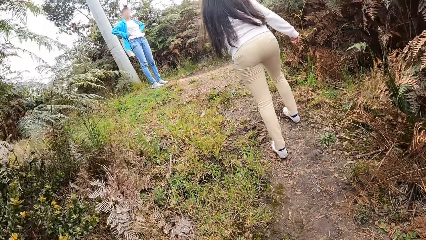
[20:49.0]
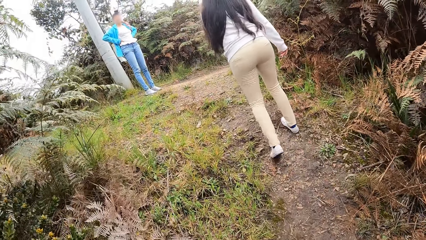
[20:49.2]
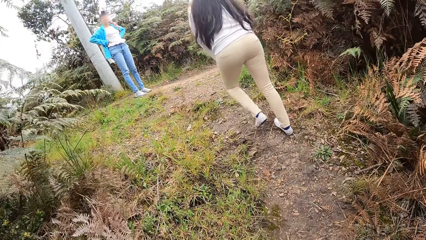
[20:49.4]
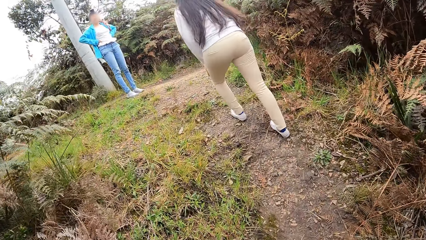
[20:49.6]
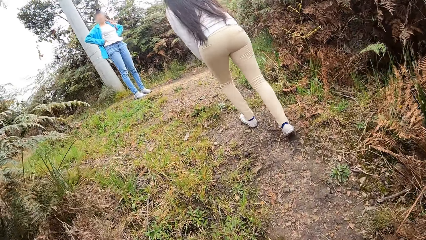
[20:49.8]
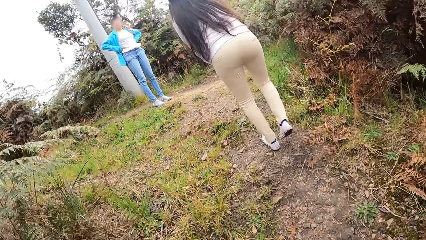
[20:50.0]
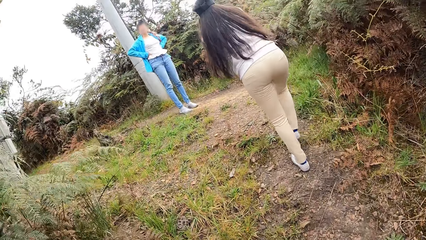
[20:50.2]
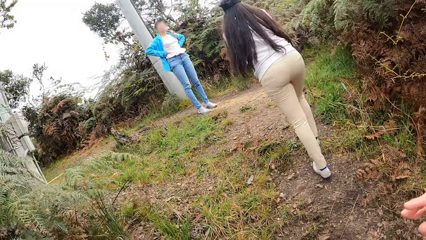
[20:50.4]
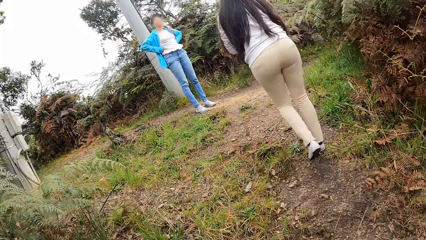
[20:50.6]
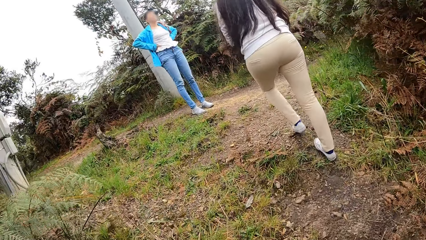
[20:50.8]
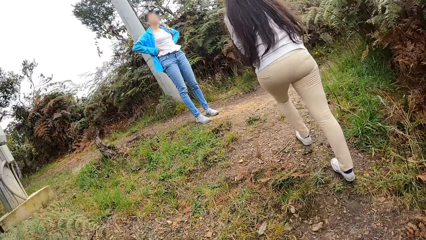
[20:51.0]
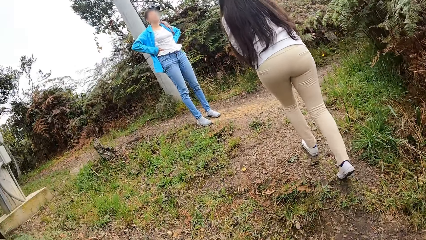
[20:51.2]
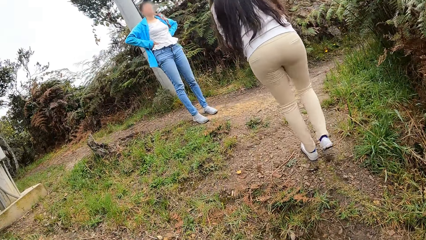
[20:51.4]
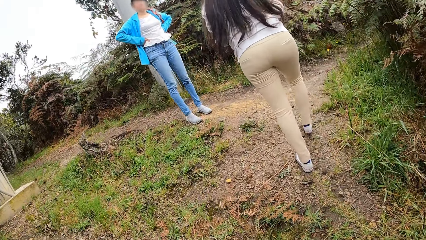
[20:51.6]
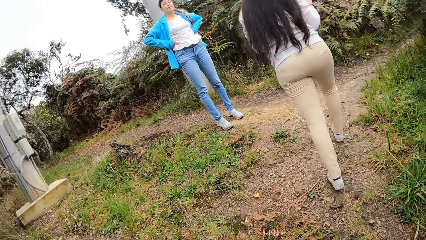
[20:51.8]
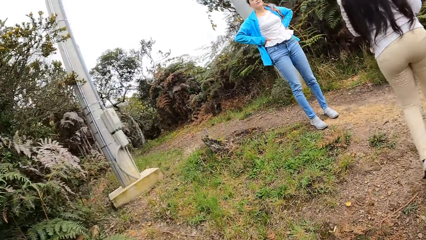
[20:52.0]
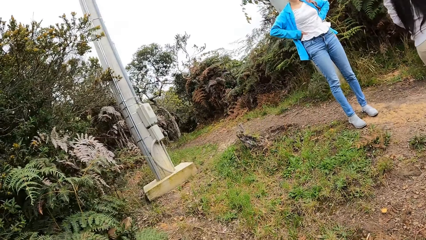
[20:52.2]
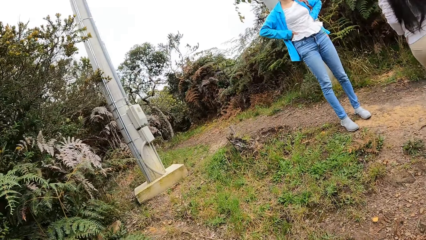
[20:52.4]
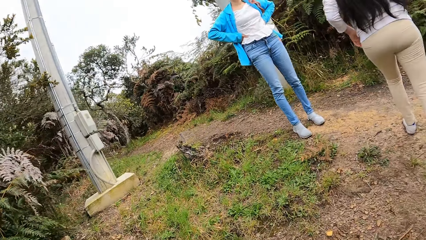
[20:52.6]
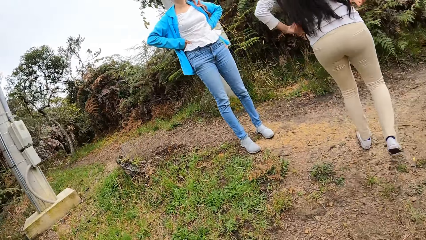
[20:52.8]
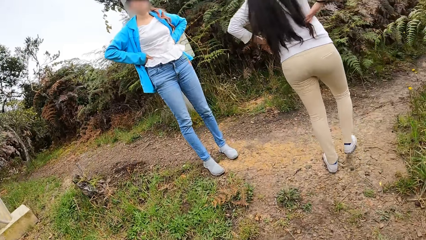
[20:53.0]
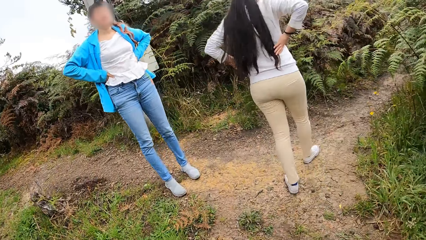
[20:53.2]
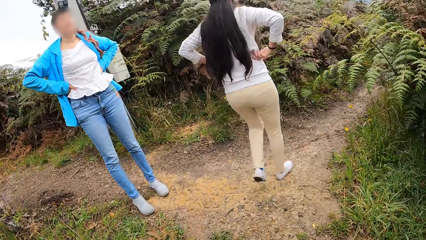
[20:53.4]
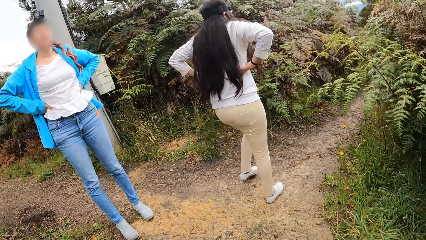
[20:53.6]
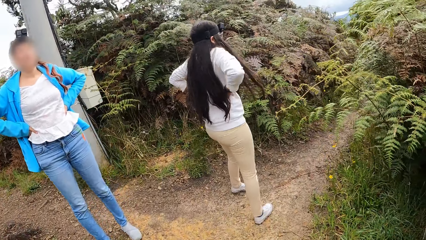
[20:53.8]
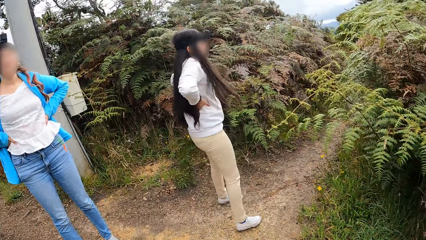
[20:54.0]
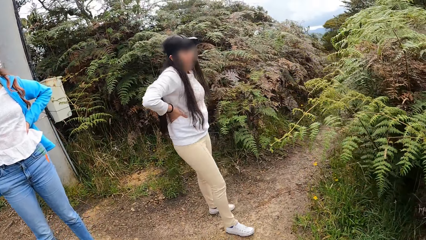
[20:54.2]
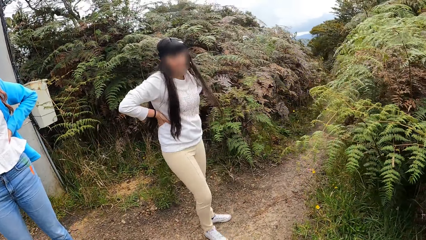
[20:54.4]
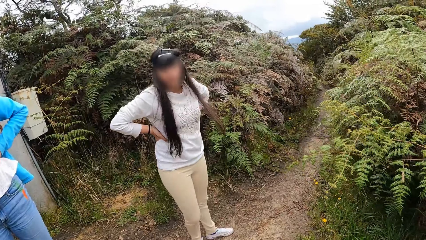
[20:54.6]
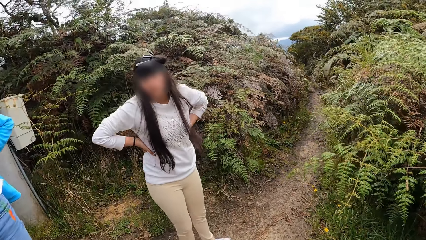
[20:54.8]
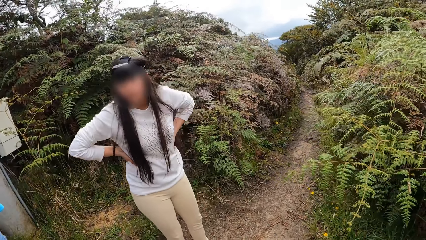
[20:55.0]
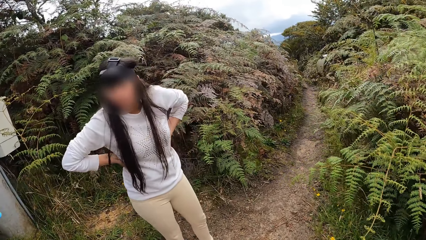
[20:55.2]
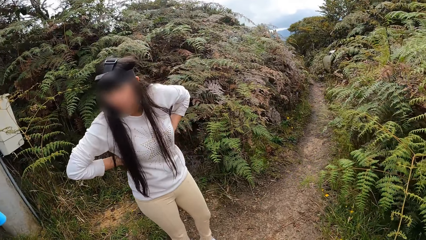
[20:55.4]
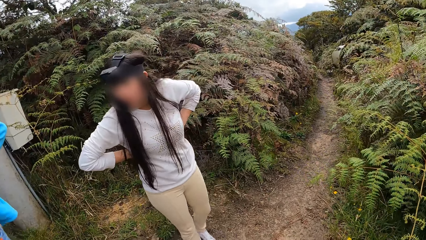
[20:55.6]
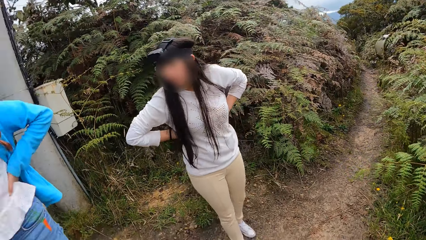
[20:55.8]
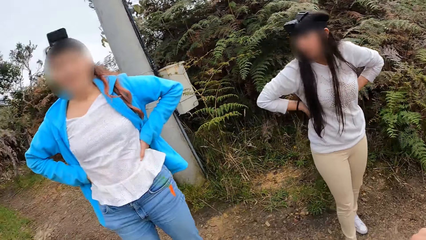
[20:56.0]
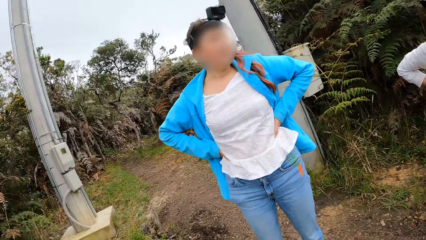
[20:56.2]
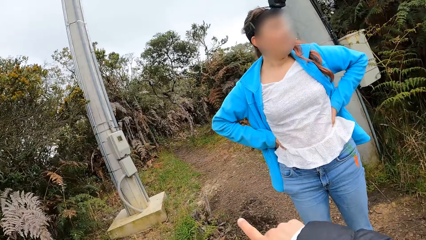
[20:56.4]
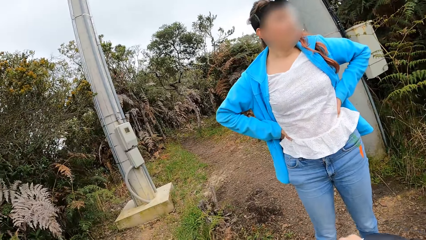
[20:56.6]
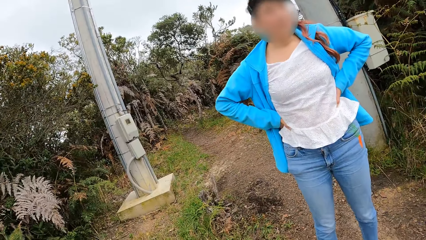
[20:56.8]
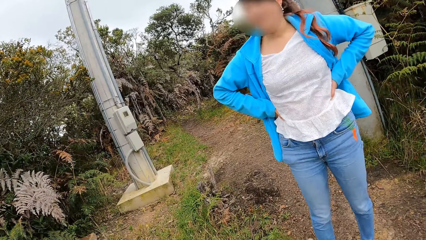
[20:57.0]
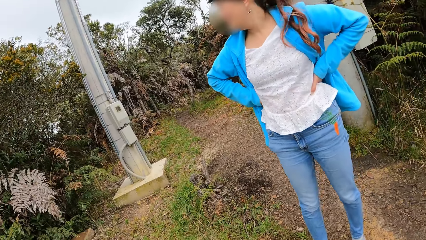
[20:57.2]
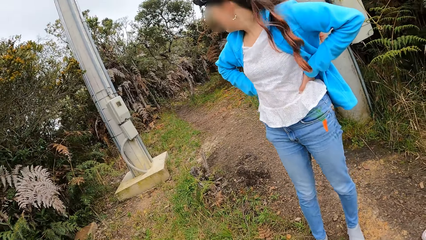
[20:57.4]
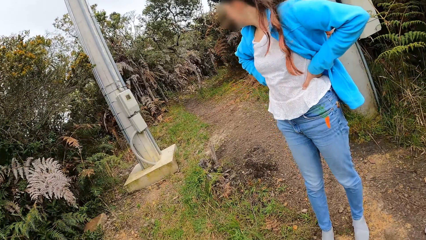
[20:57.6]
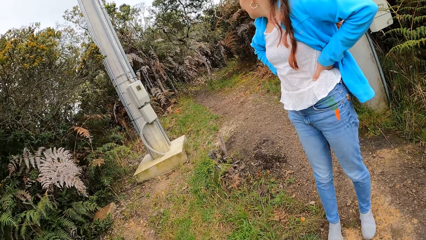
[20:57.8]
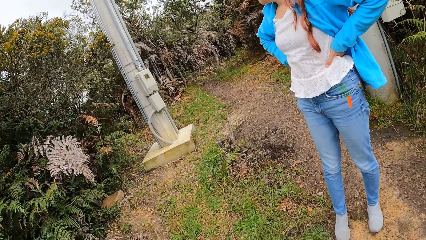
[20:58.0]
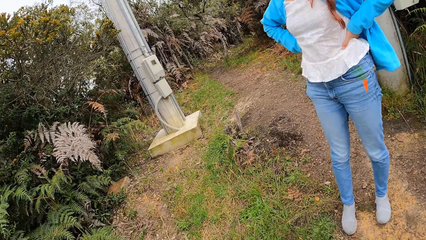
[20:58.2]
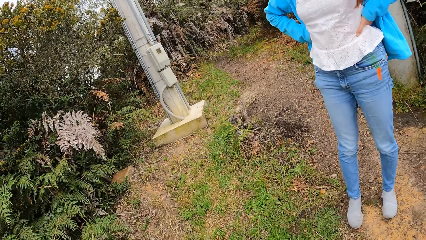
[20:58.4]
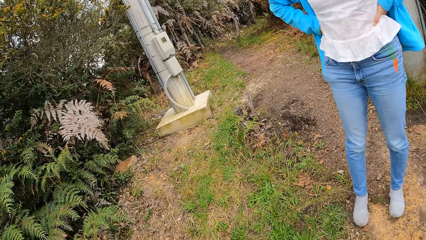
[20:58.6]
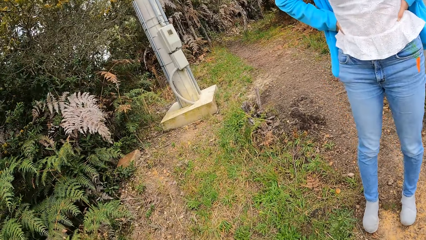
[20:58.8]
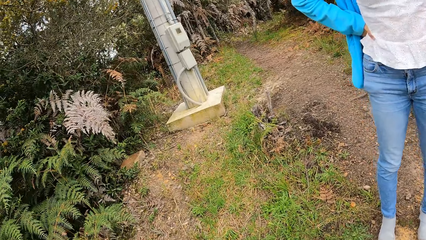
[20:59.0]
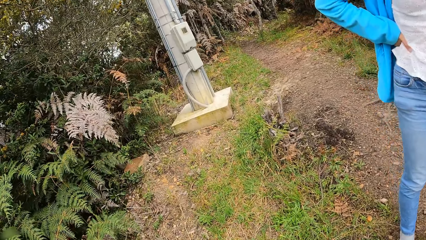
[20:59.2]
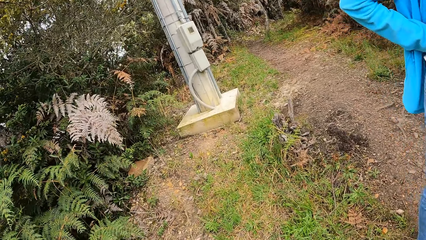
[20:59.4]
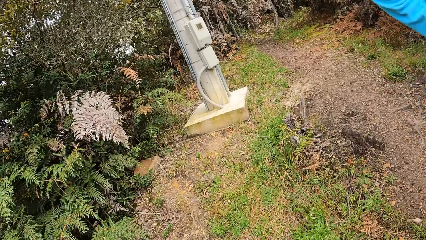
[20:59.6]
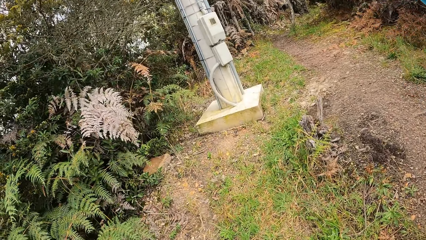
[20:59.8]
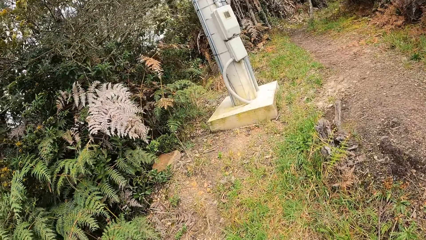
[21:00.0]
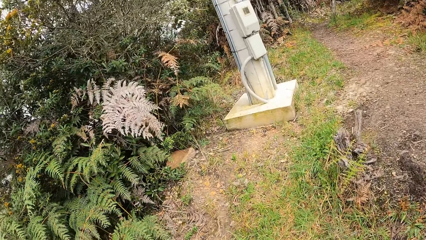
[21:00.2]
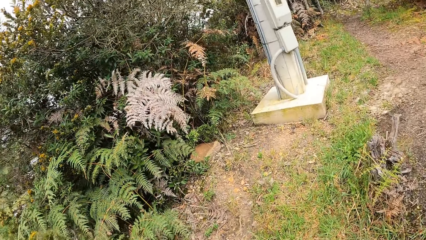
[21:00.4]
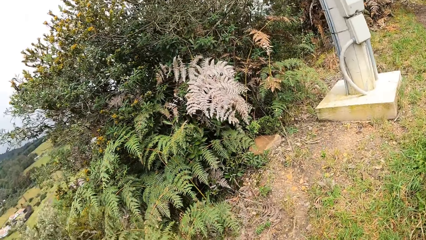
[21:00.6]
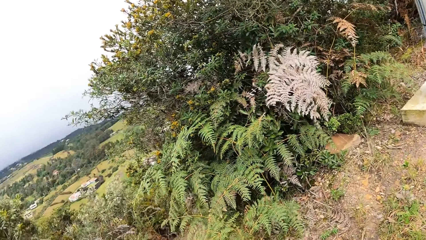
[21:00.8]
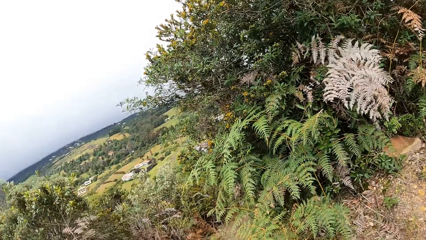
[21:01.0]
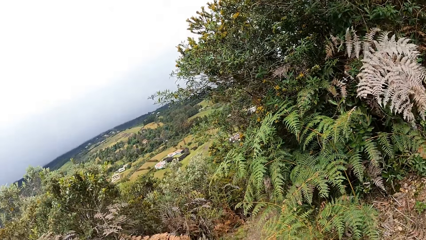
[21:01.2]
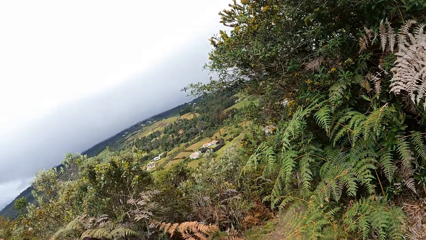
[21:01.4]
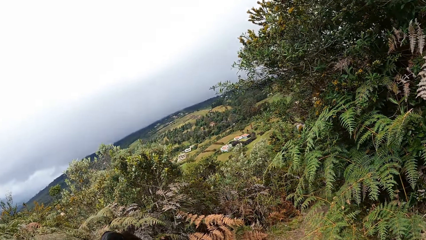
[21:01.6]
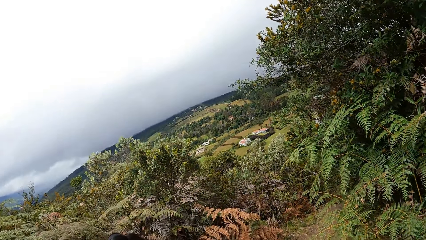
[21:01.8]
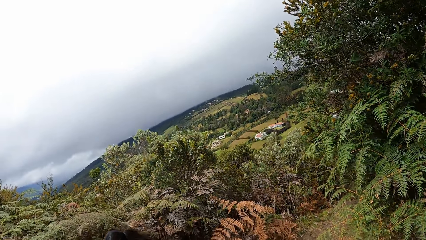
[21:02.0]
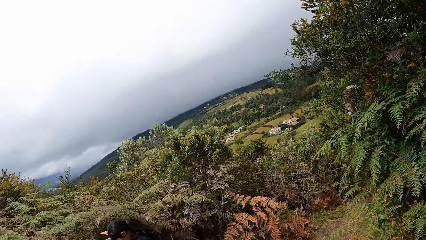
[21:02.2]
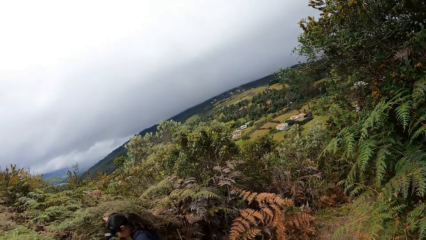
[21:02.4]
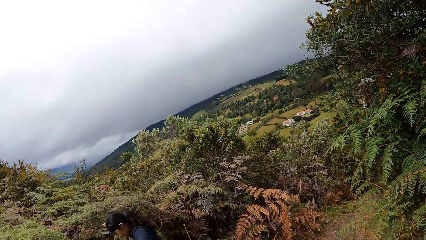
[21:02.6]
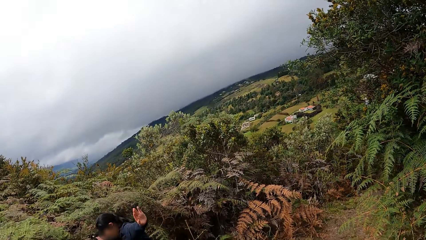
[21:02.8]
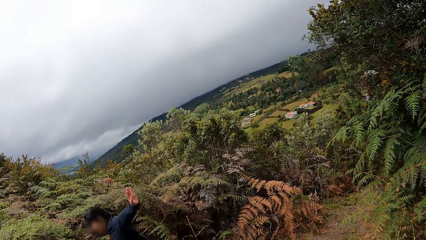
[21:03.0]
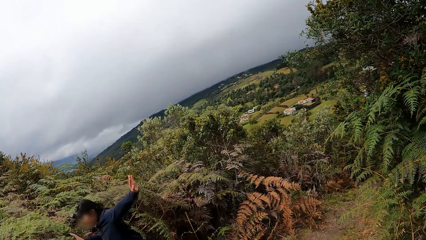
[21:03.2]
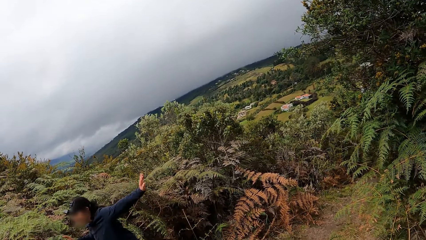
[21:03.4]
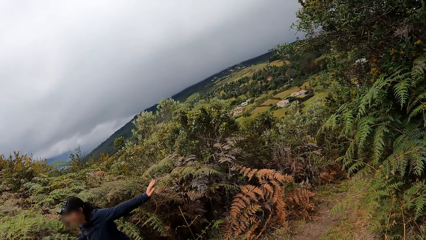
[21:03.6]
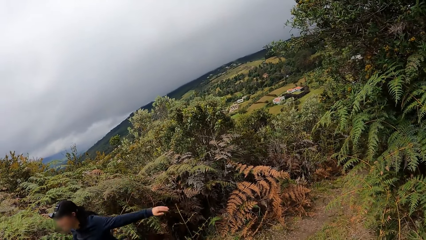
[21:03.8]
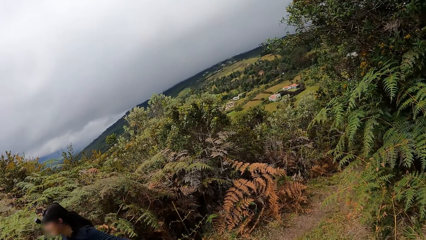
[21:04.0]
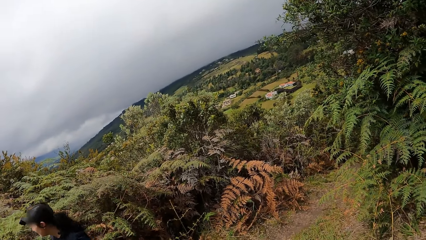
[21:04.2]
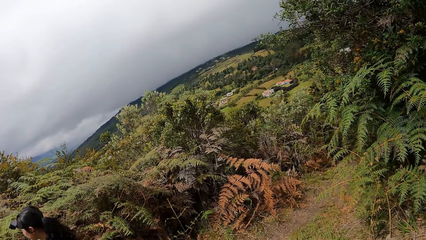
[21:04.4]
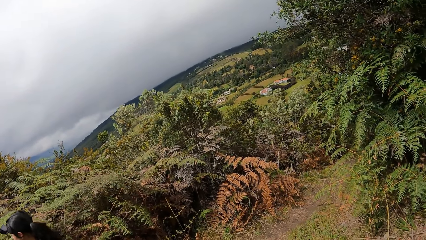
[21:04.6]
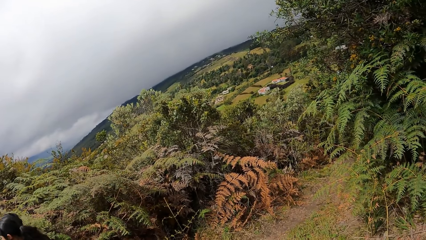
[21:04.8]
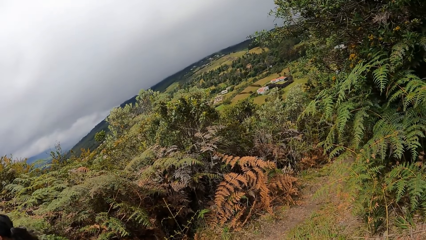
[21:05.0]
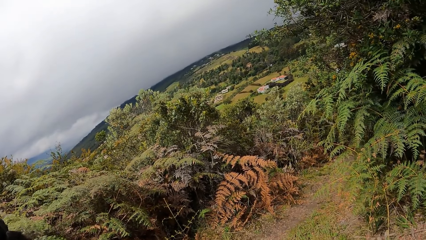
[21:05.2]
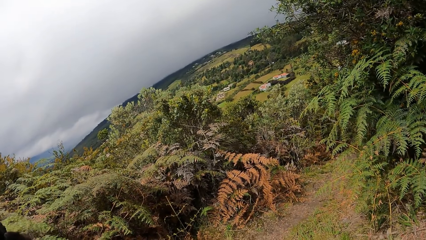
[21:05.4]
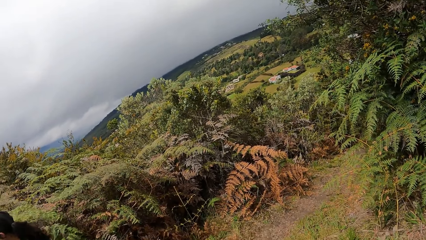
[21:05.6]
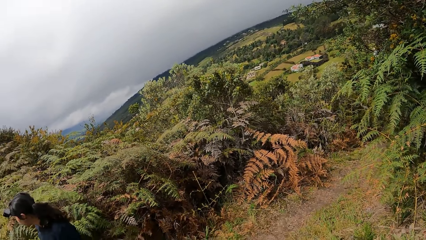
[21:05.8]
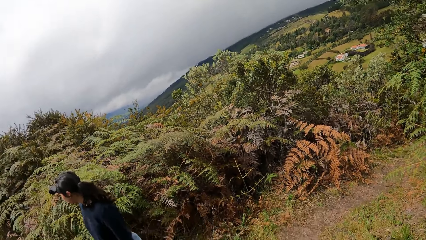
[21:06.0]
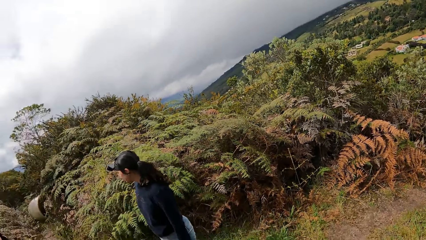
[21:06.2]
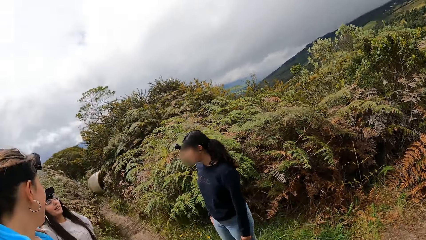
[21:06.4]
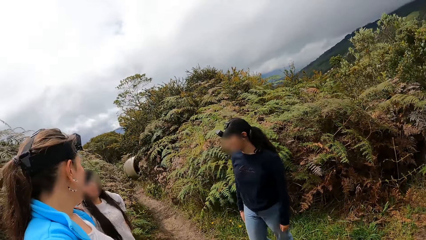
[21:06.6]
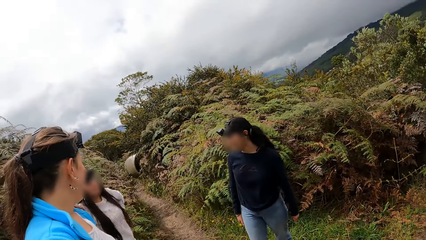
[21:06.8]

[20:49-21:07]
The woman holds her waist with both hands. The camera wearer stands. They look around.
